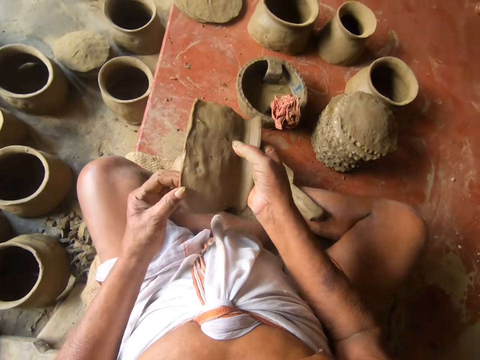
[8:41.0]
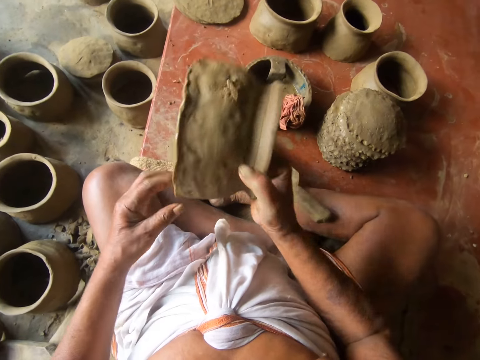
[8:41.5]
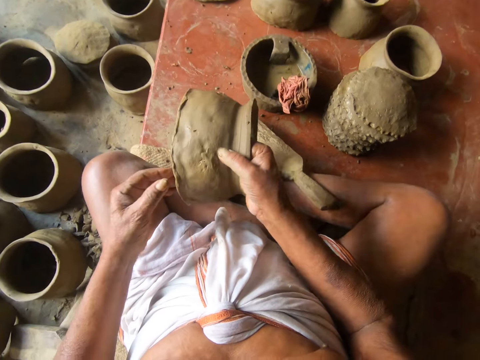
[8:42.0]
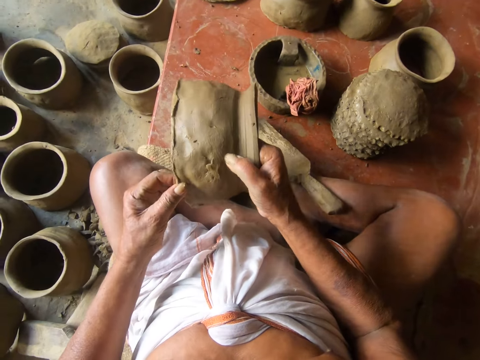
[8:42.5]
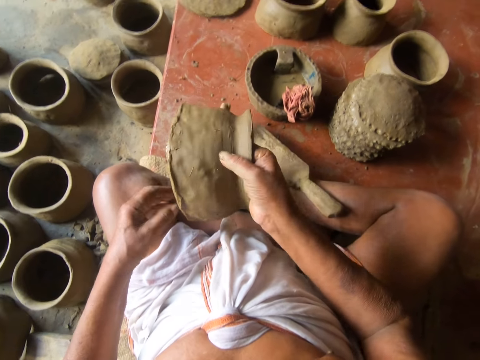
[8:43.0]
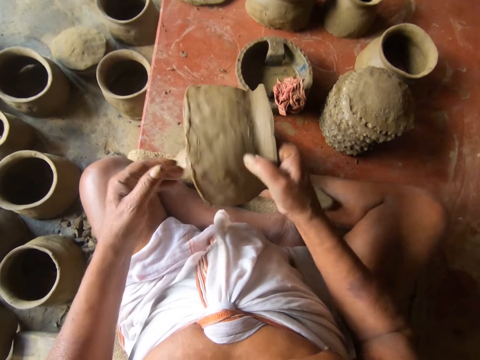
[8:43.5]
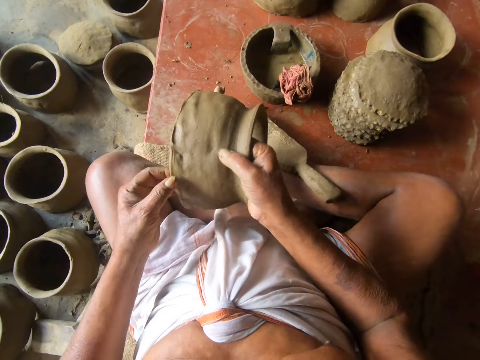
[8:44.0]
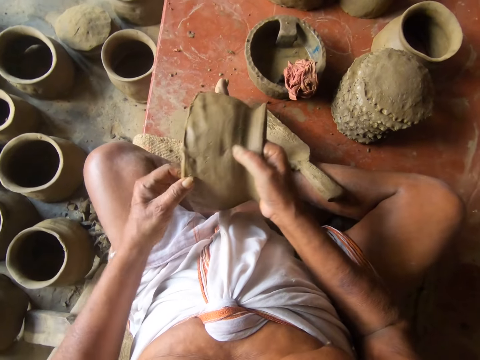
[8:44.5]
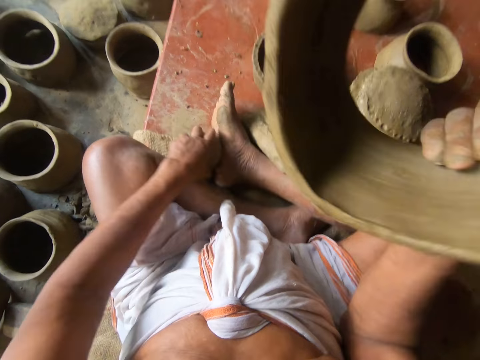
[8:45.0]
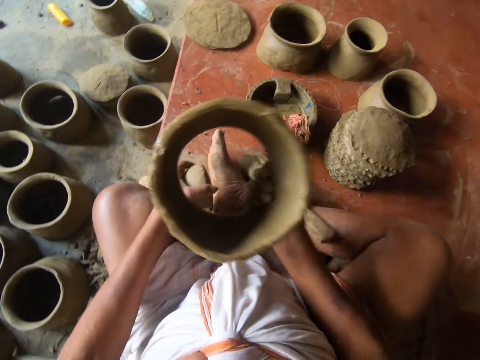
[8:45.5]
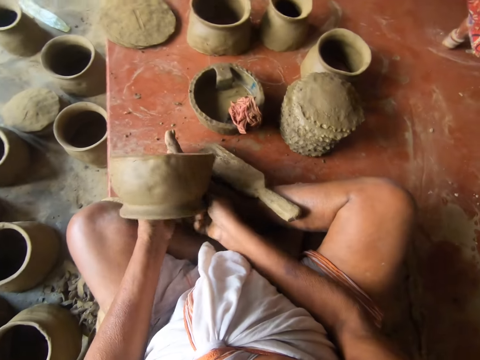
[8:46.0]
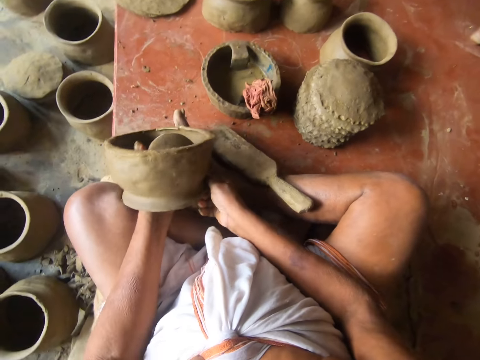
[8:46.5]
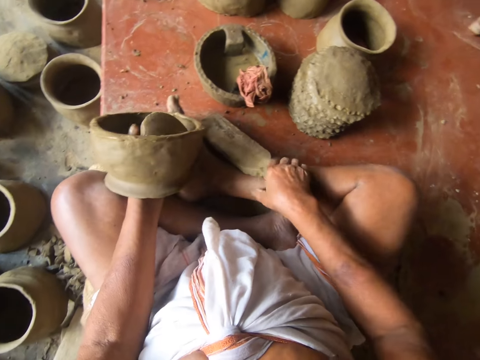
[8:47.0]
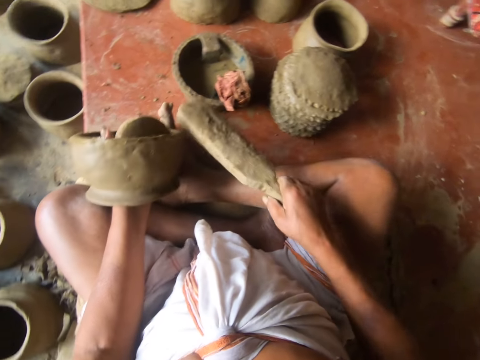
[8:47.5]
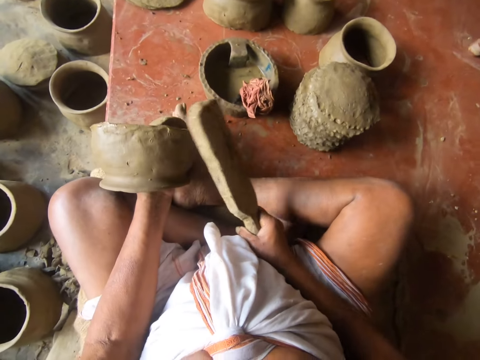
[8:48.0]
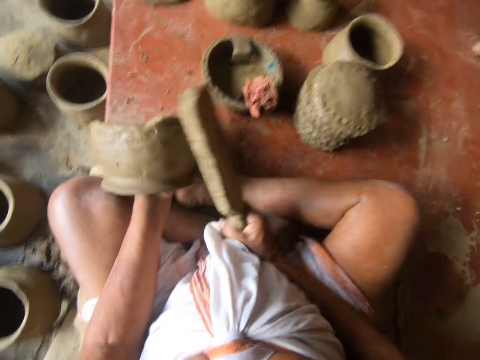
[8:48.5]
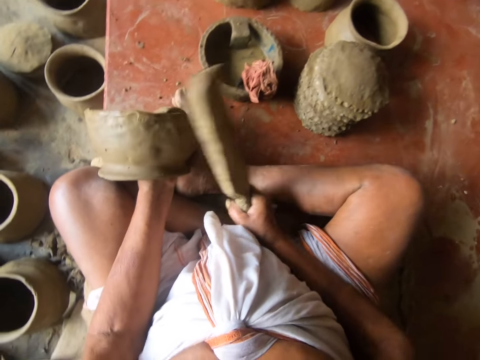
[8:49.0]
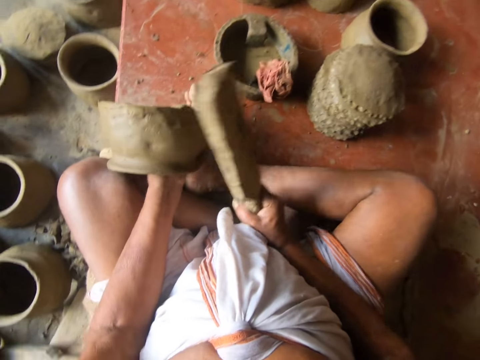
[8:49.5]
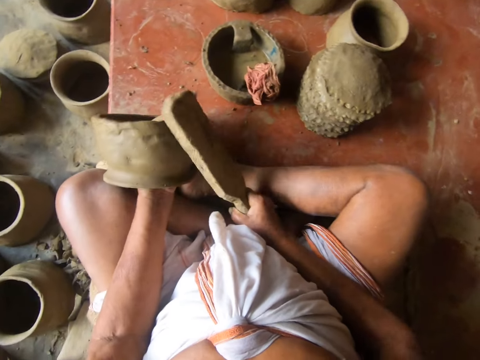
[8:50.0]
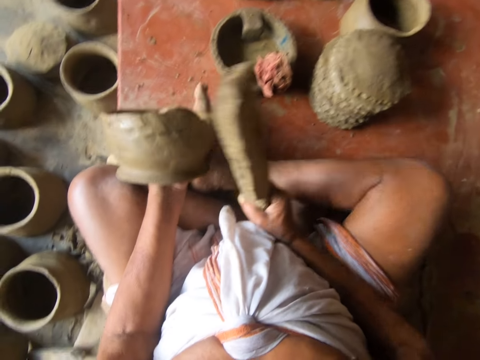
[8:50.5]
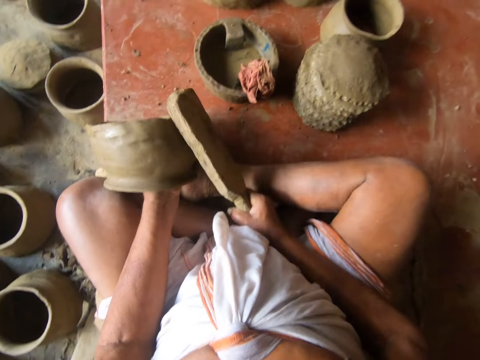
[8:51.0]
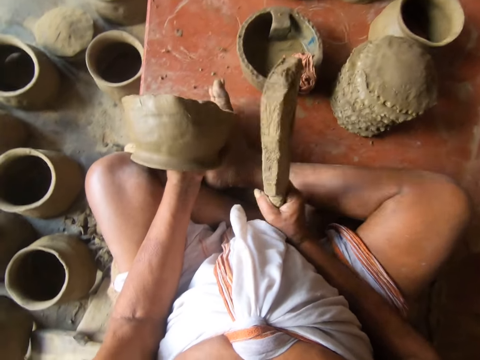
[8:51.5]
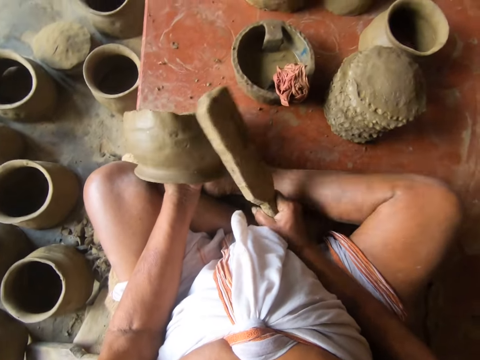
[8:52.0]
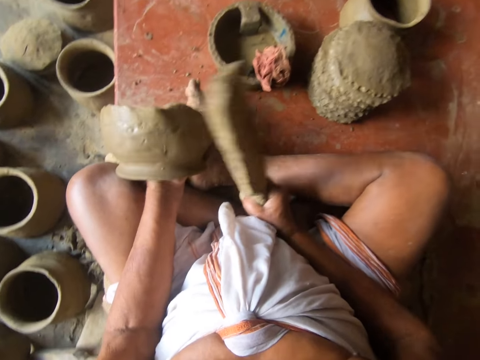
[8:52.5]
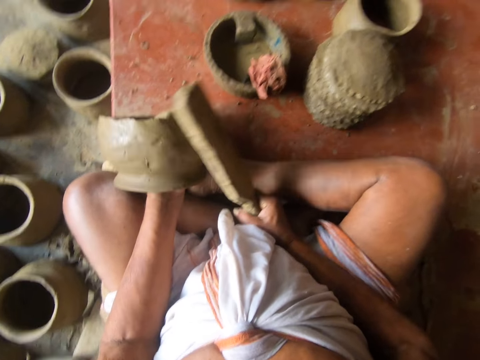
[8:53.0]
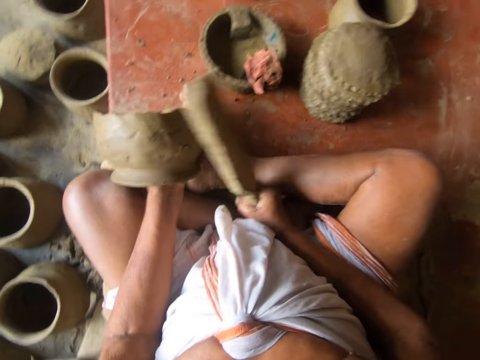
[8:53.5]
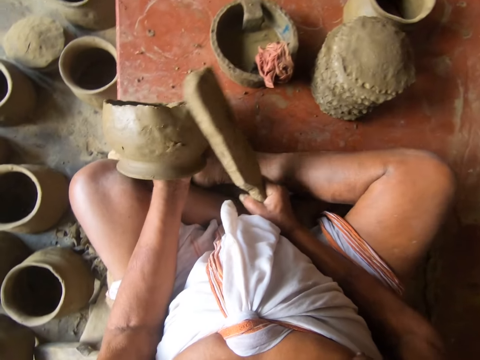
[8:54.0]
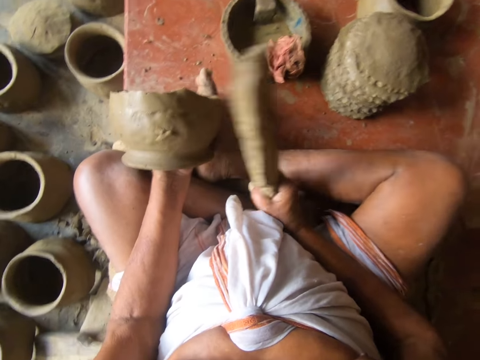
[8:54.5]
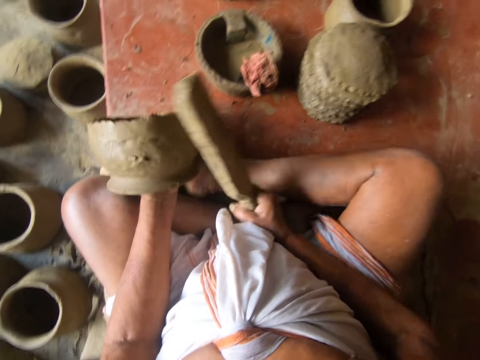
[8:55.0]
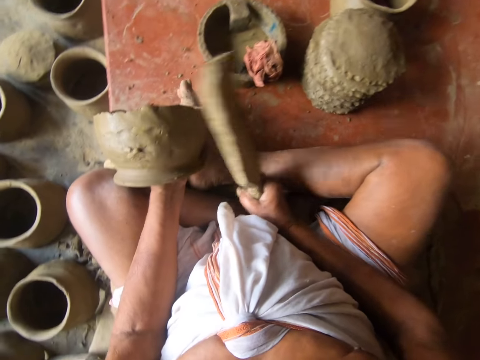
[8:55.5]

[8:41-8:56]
The camera wearer throws the mold on the right hand. They pick up a rounded mold with the left hand. They pick up a mortar or wood piece with the right hand. They hit the mold with the mortar.

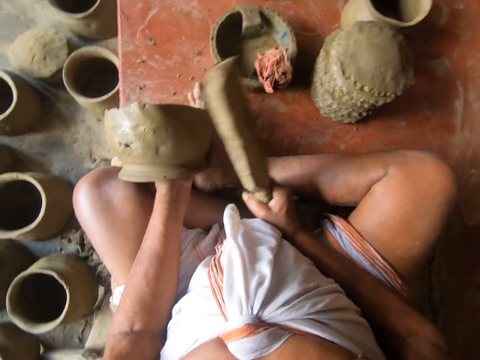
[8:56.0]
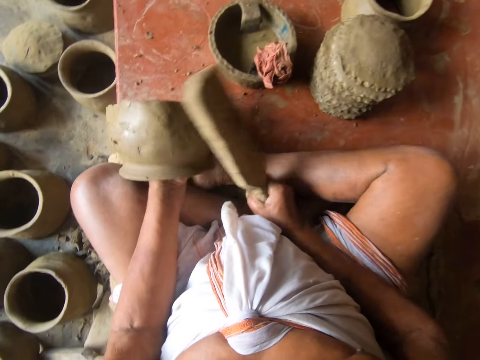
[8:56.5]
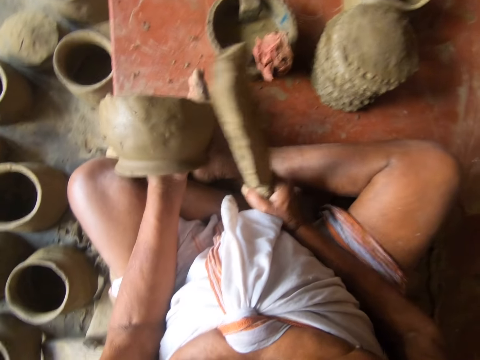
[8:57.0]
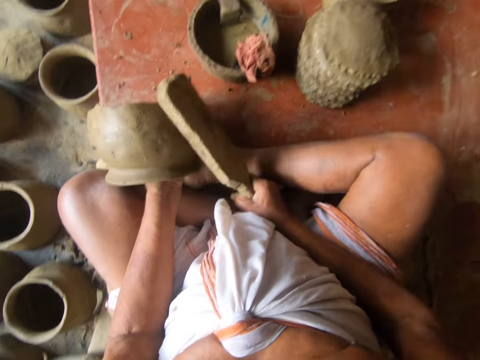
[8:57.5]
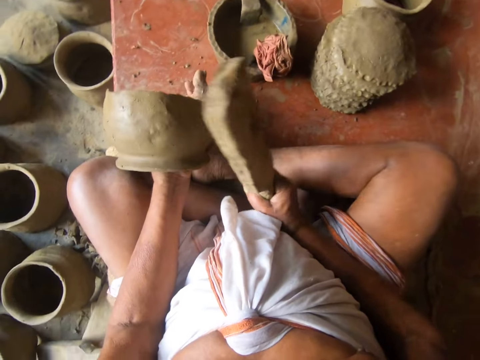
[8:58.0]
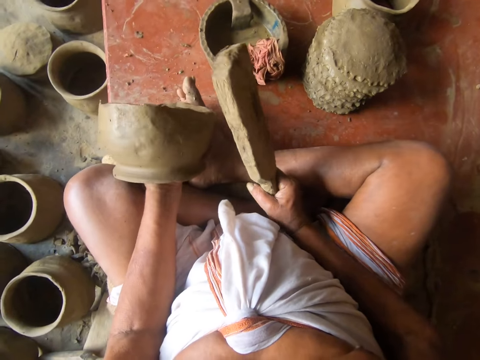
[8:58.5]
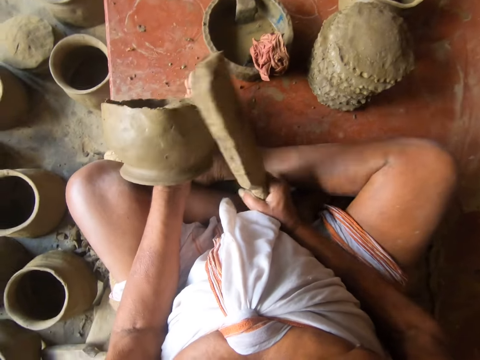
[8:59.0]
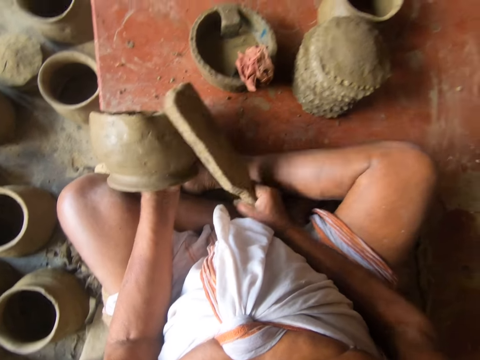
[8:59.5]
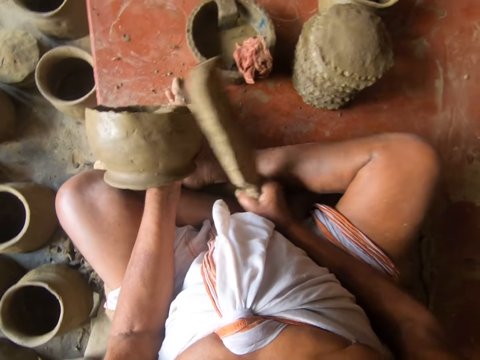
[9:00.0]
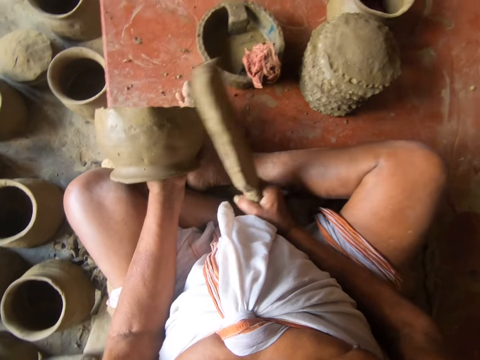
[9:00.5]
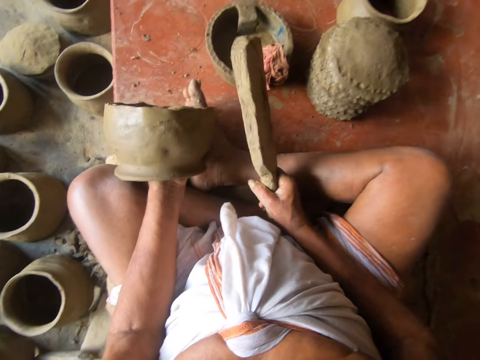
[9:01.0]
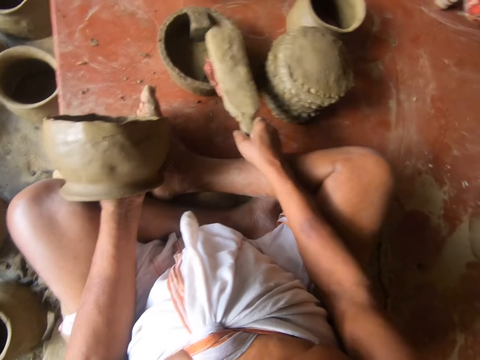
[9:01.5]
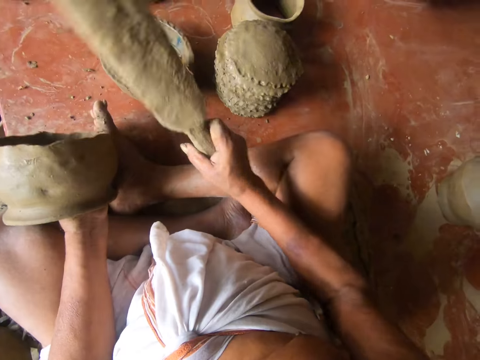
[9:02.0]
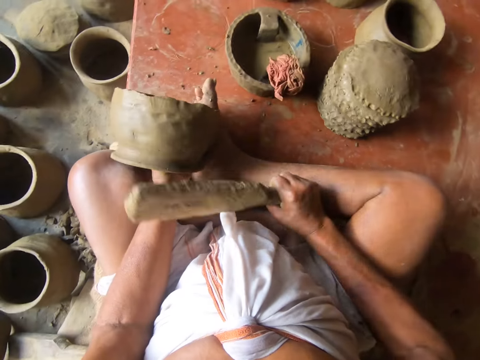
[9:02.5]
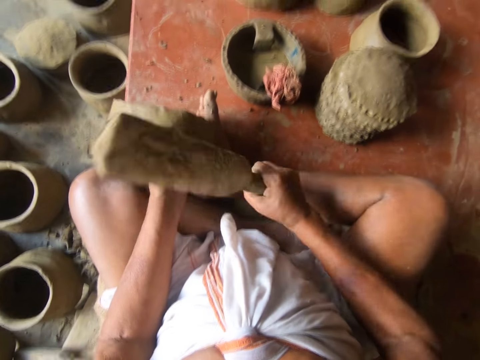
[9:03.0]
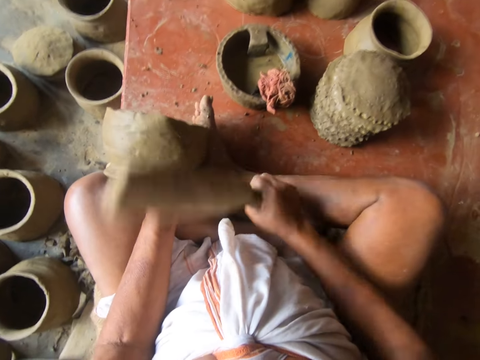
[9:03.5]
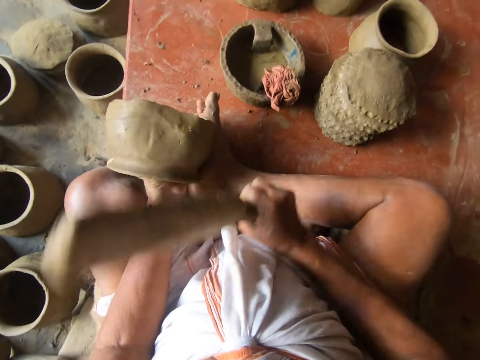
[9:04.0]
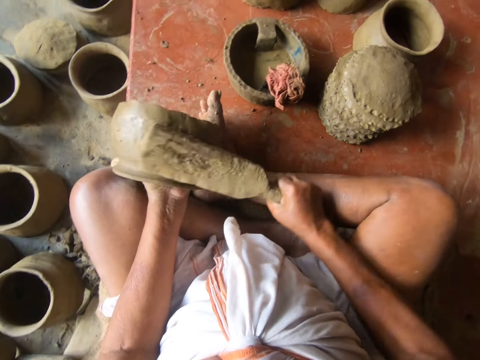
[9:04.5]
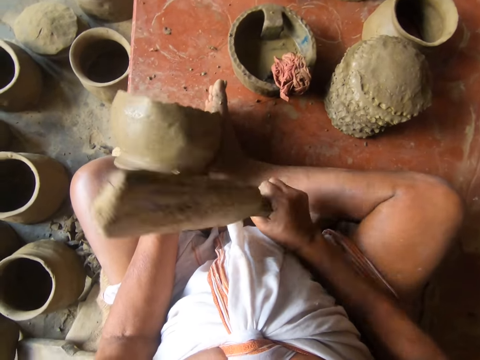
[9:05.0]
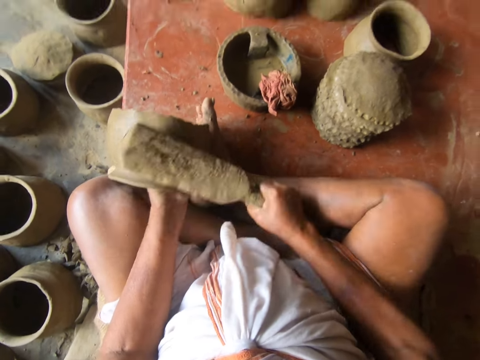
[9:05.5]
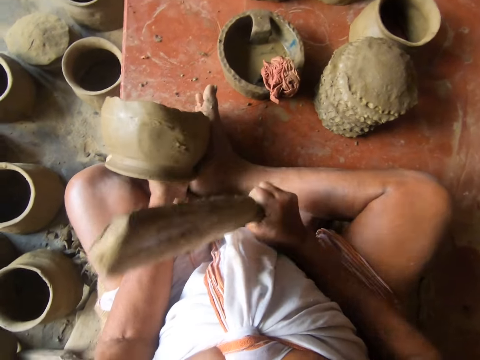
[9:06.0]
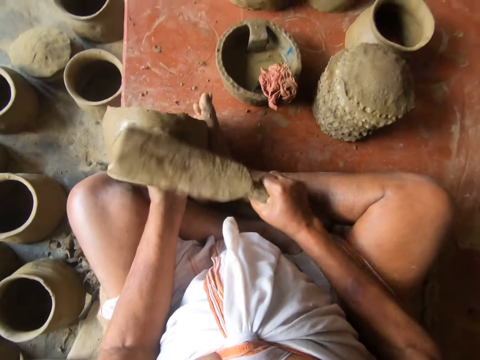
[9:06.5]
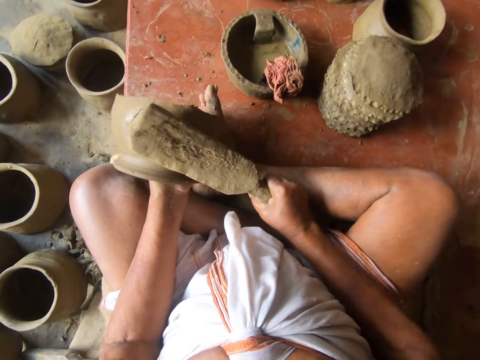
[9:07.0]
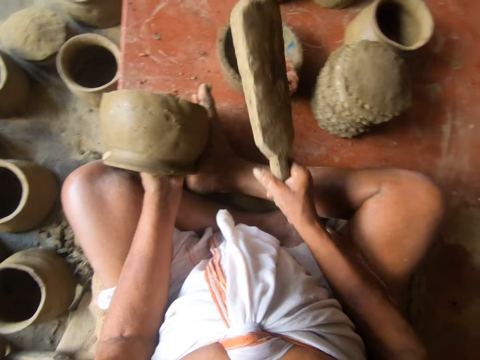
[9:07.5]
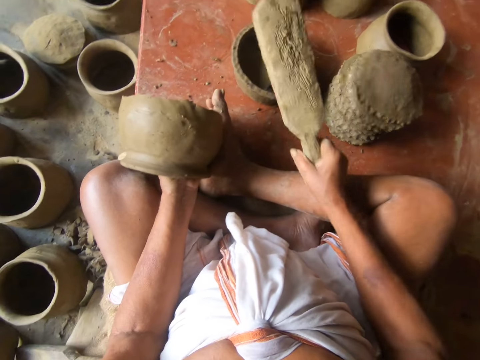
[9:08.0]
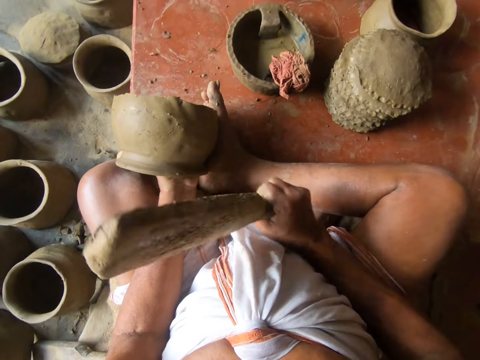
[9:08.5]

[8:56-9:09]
The camera wearer dips a mortar or wood in a bowl. They place the wood on the wet piece of cloth. They hit the mold with the mortar. They dip the mortar in the bowl and place the wood on the wet piece of cloth.
